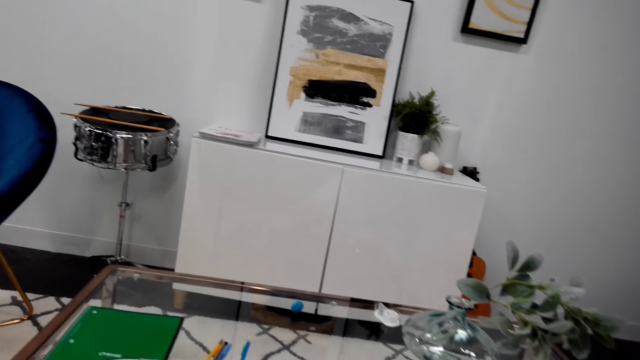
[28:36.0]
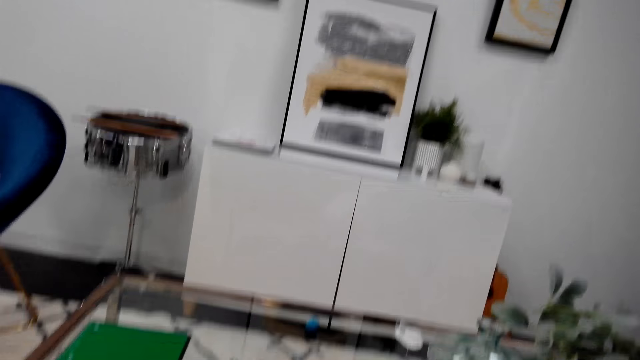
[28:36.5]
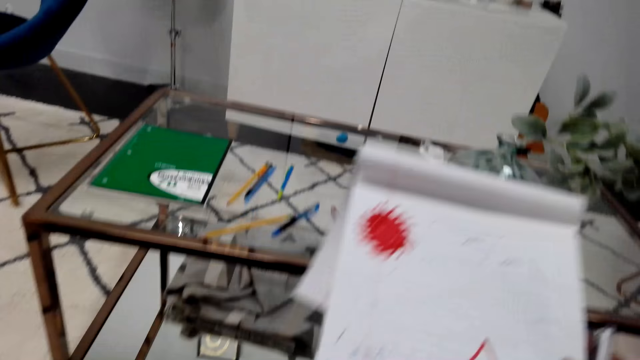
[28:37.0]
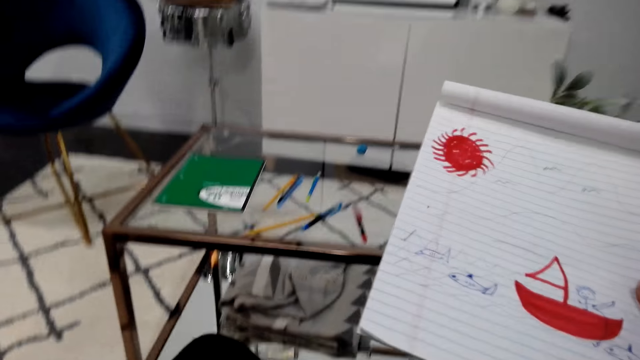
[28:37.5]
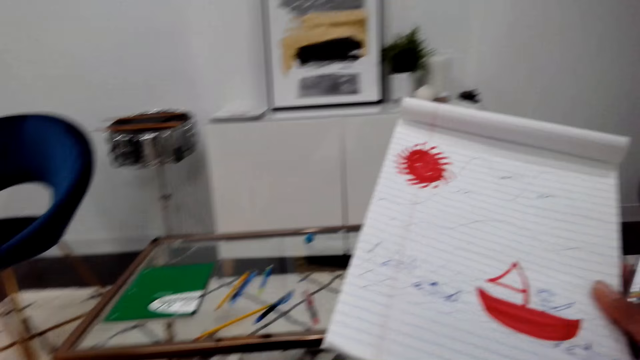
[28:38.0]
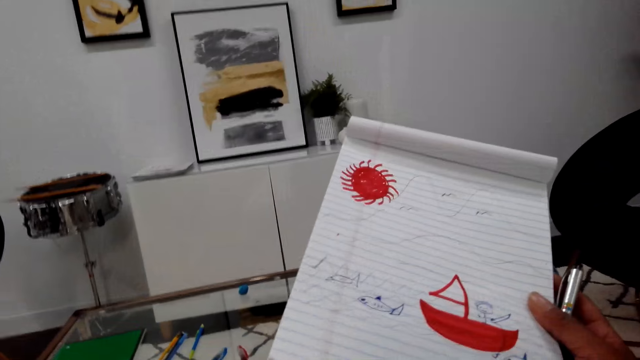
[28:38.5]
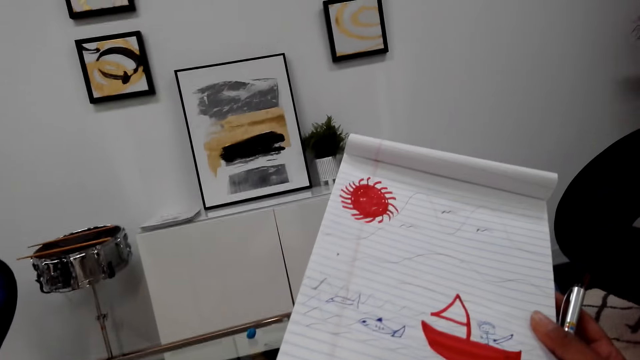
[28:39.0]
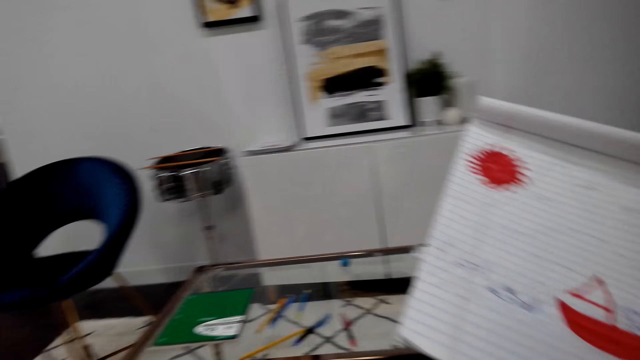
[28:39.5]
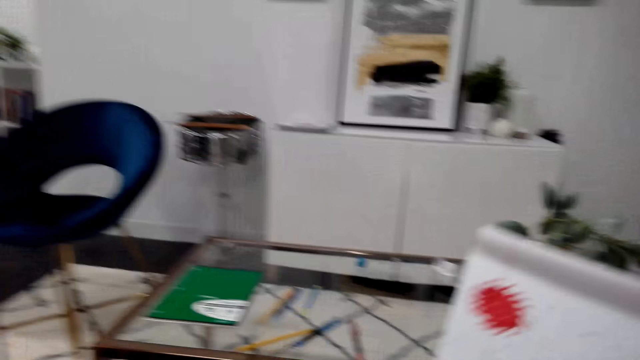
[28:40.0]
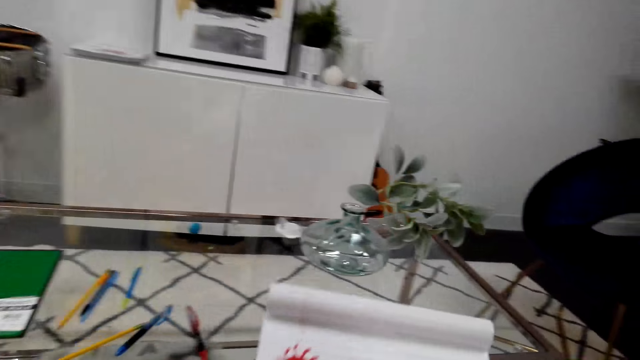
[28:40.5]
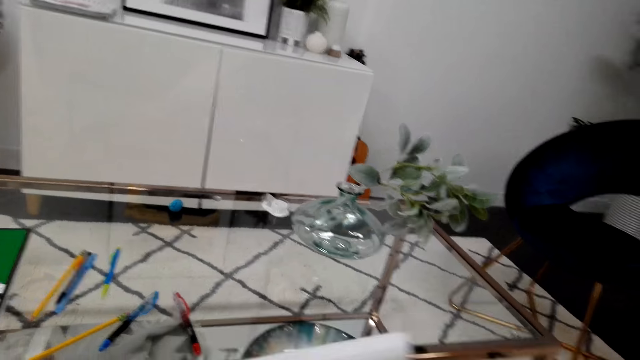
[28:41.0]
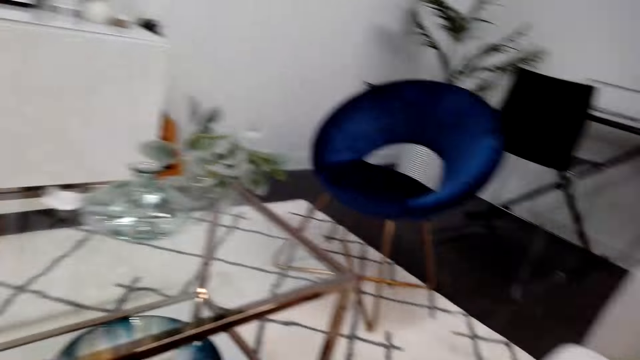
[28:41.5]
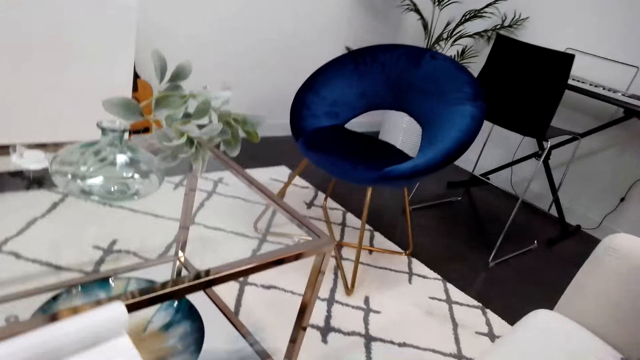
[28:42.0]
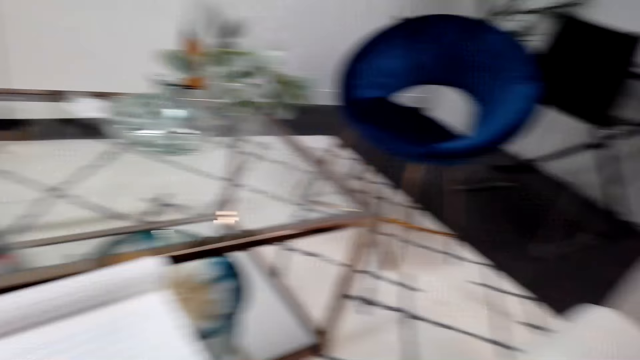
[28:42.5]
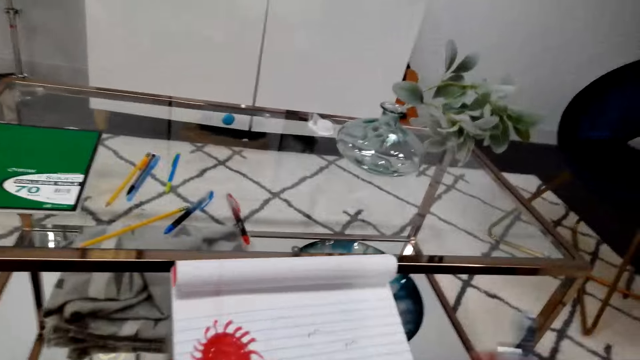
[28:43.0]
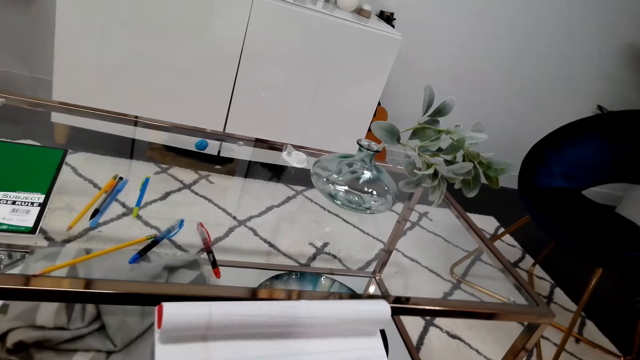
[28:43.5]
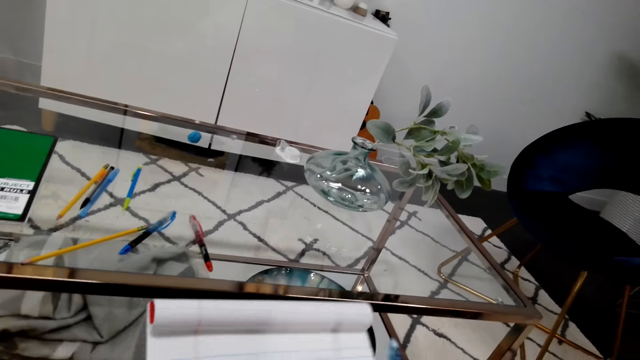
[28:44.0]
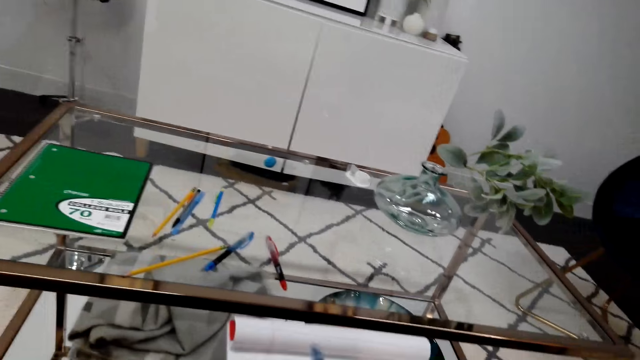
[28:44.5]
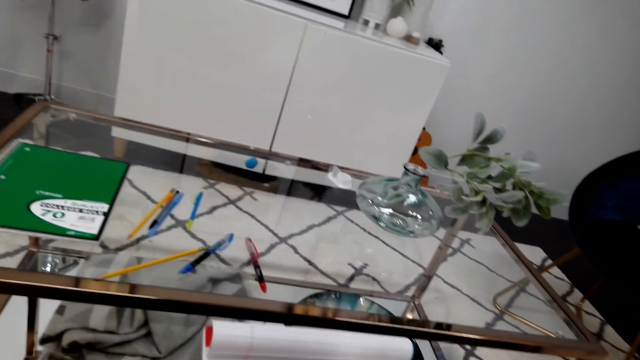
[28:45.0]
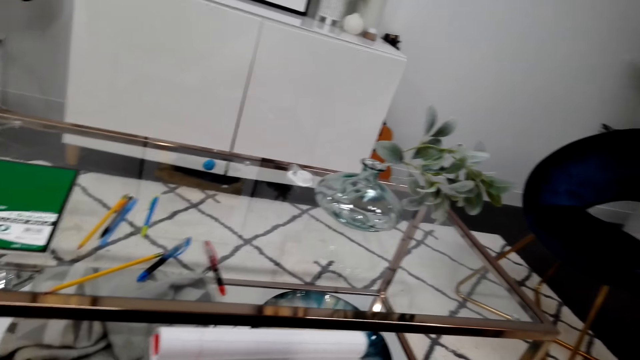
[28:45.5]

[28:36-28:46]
The camera wearer lifts a book. They look around. They look around again.

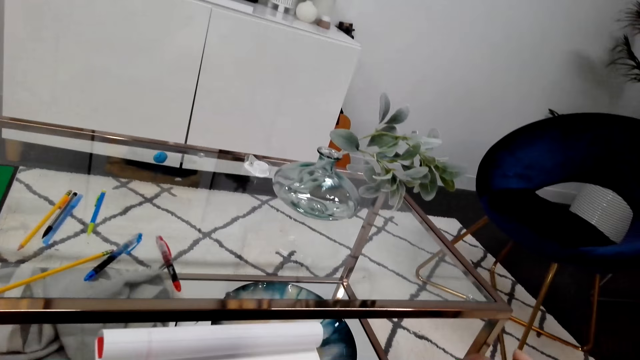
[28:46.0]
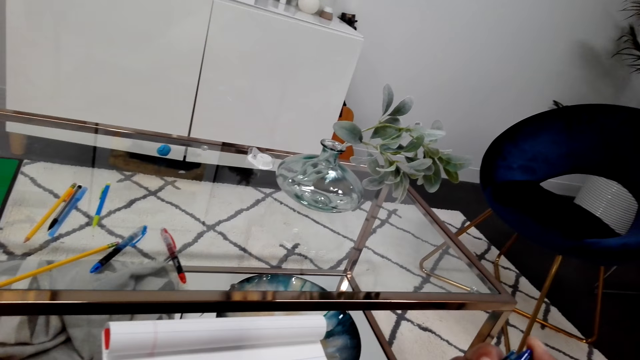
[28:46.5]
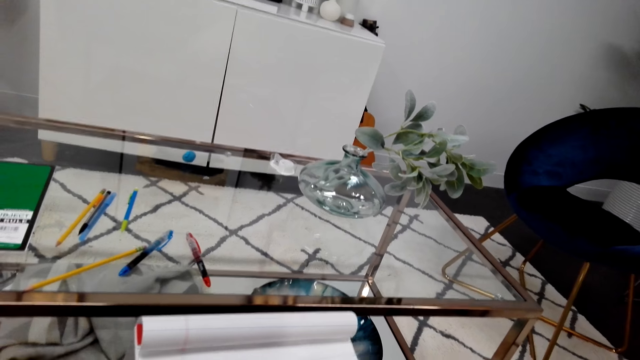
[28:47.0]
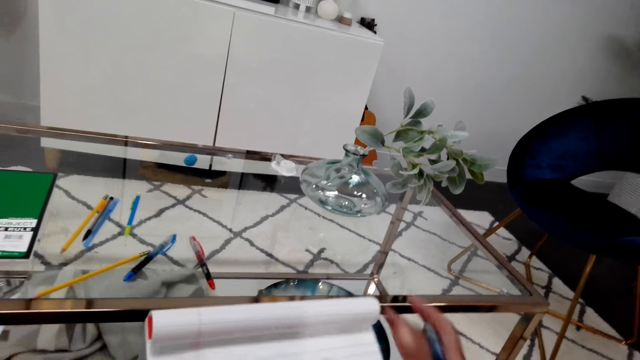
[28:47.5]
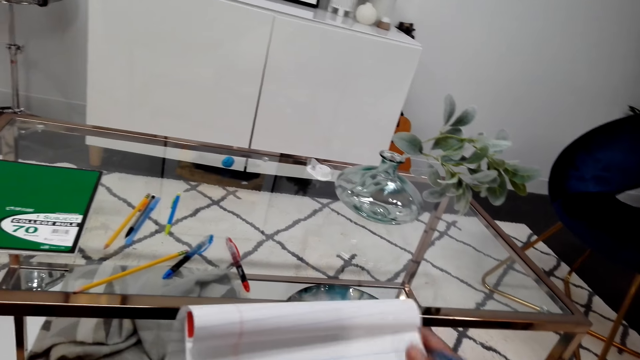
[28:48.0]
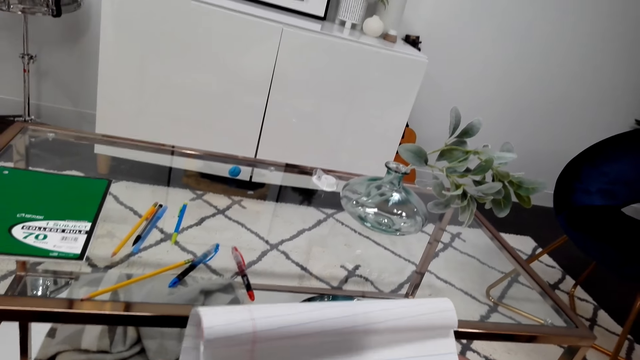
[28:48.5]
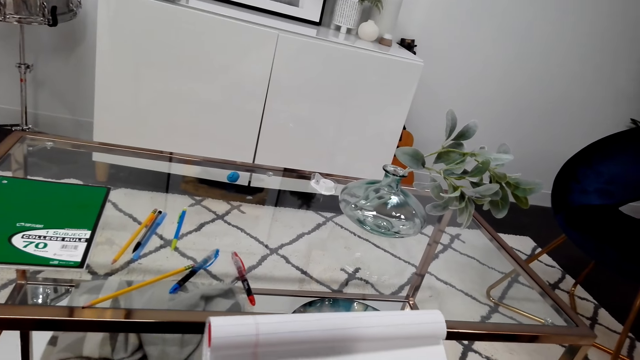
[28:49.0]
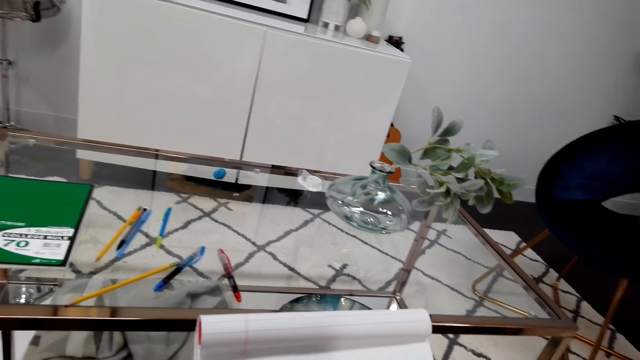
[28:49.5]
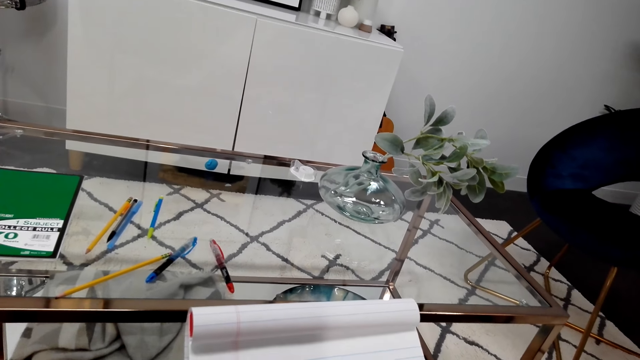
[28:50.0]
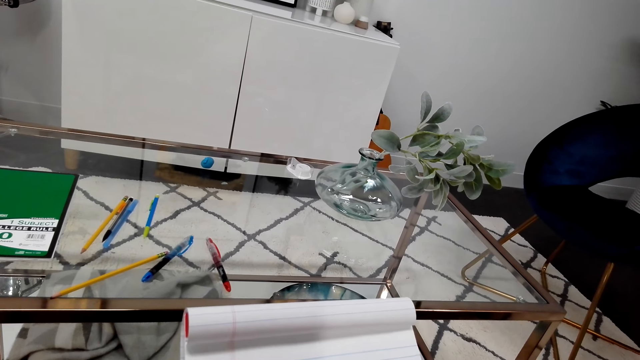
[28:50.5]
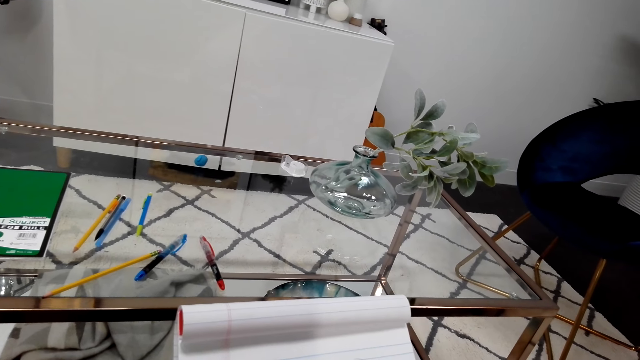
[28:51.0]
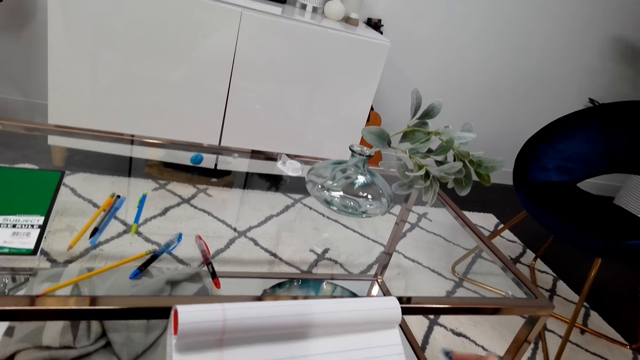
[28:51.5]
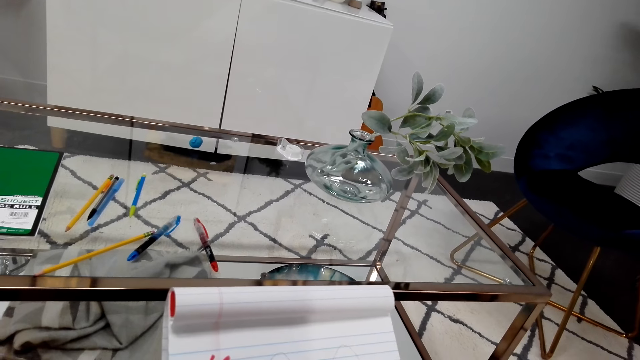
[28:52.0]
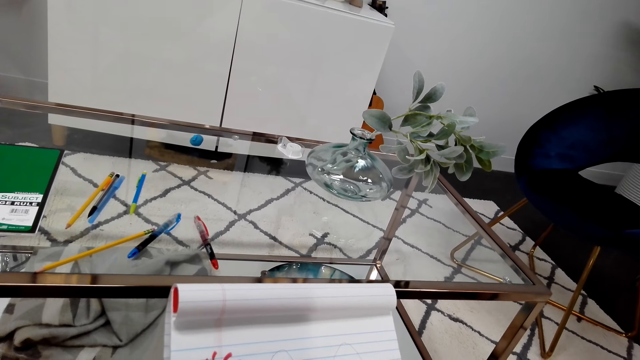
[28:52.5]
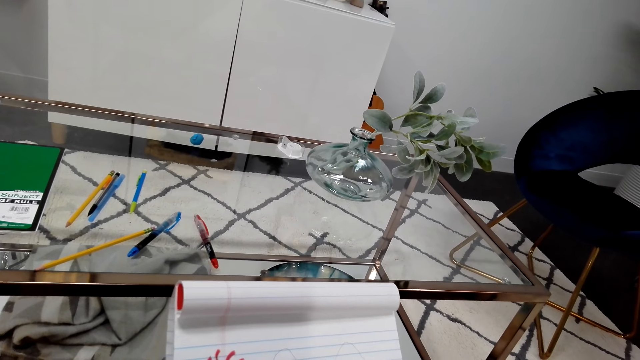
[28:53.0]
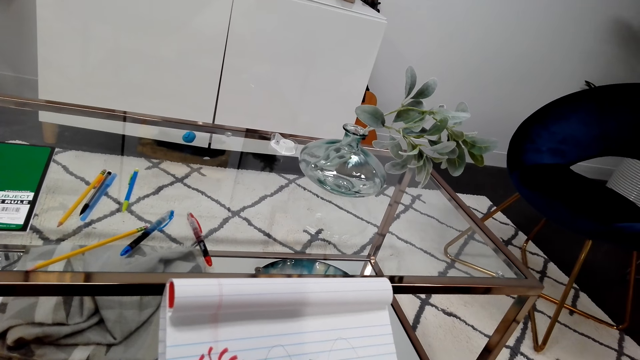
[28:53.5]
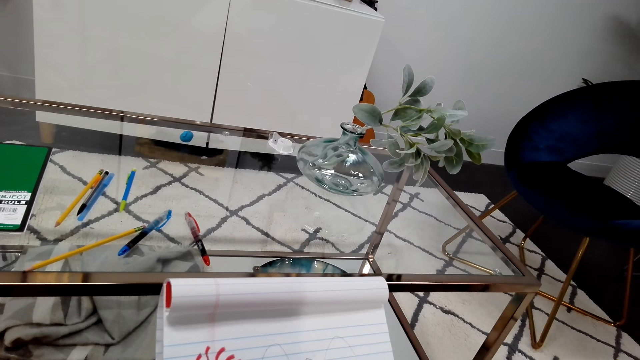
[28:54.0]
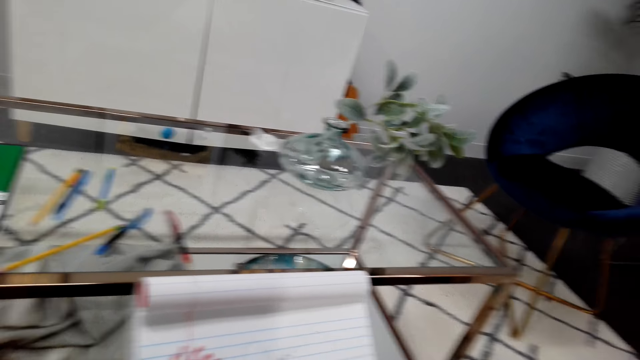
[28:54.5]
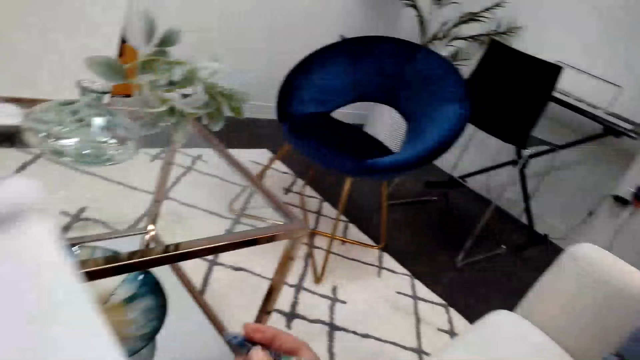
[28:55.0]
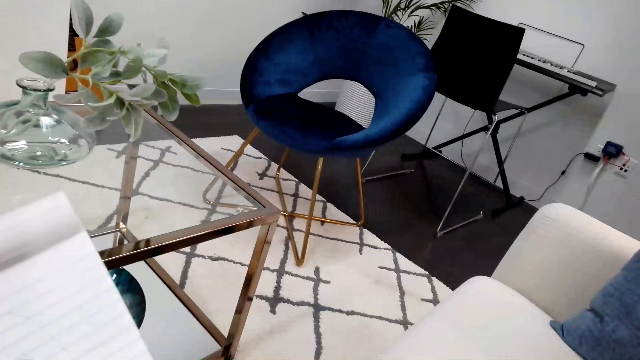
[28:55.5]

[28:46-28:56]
The camera wearer holds a drawing book. They look around.
